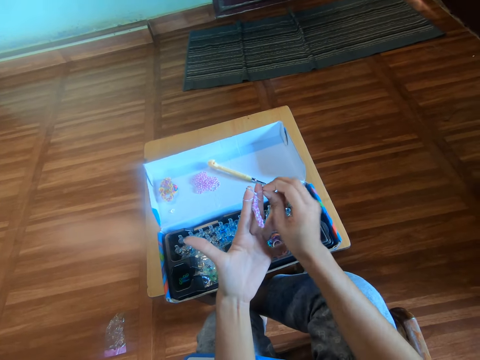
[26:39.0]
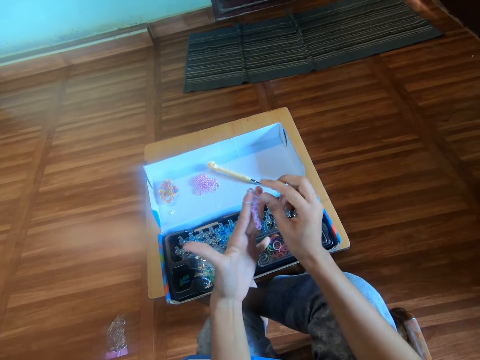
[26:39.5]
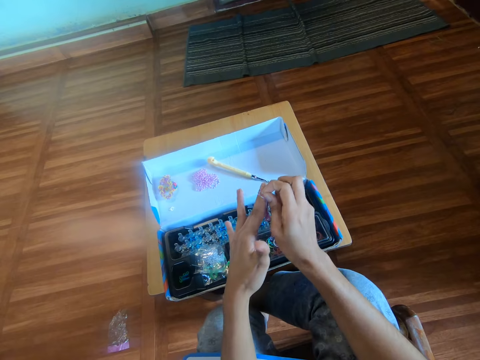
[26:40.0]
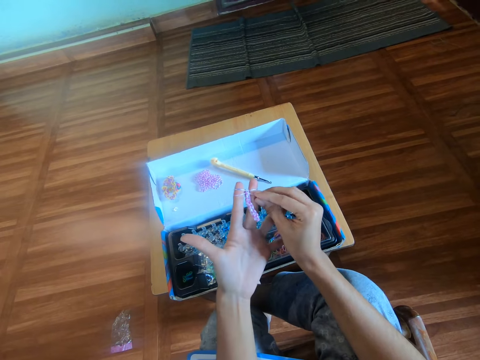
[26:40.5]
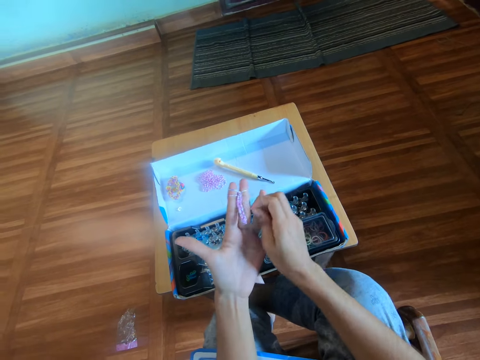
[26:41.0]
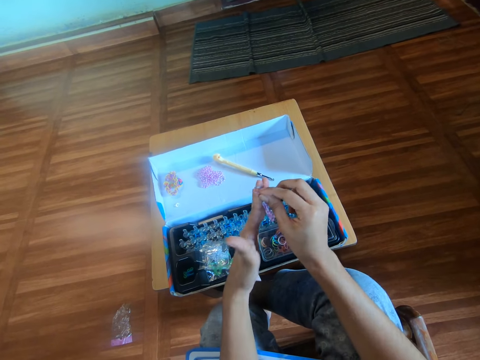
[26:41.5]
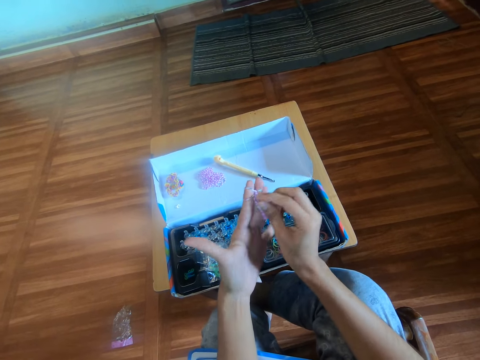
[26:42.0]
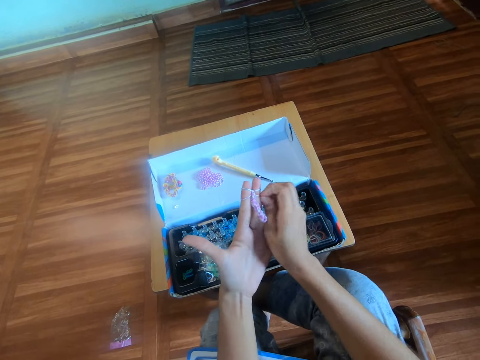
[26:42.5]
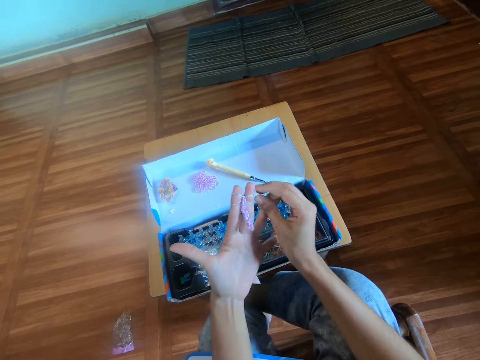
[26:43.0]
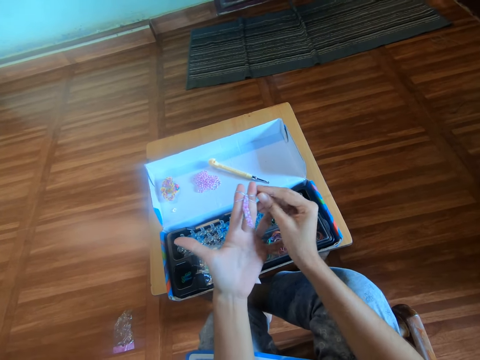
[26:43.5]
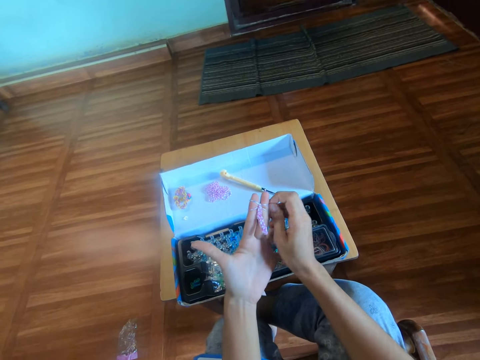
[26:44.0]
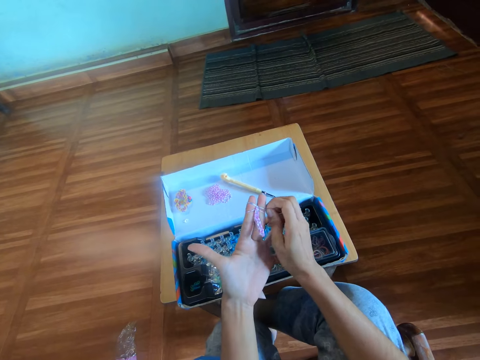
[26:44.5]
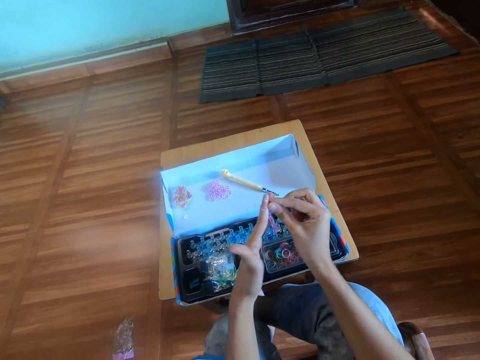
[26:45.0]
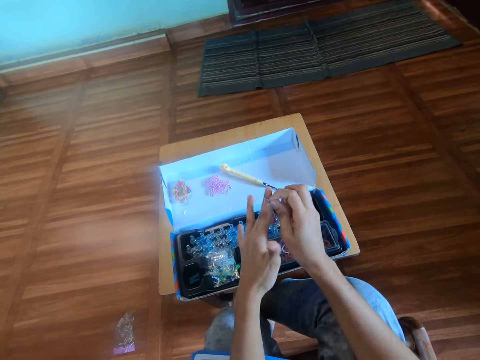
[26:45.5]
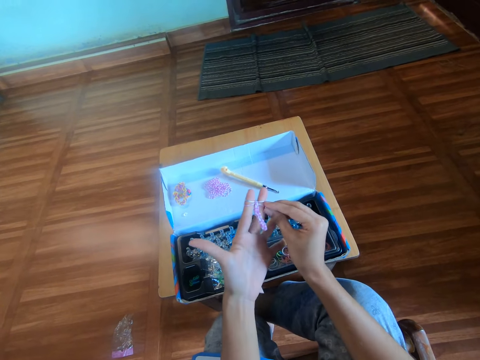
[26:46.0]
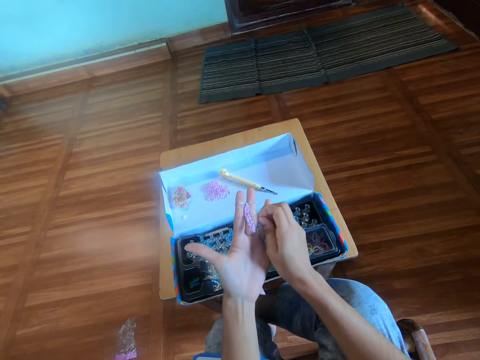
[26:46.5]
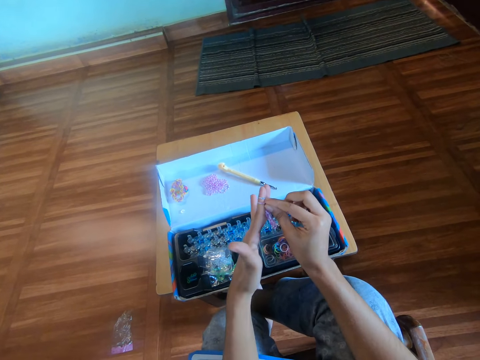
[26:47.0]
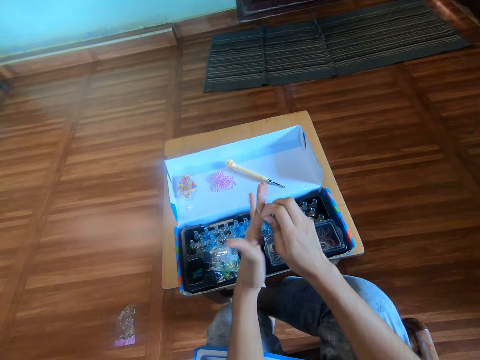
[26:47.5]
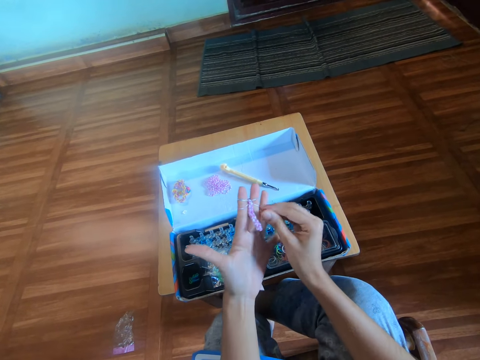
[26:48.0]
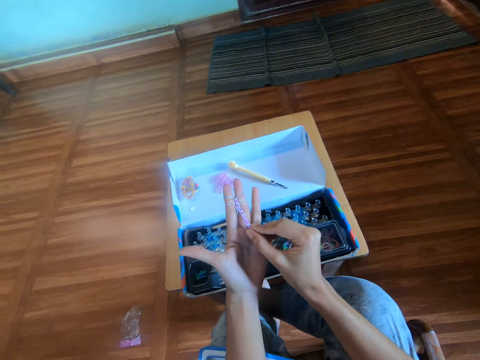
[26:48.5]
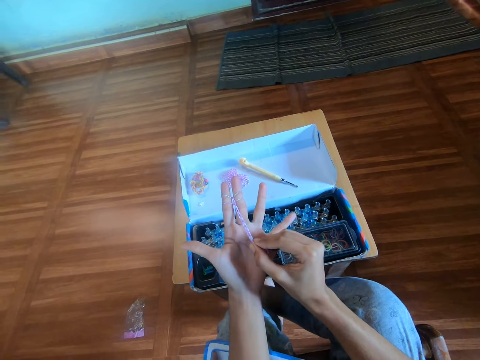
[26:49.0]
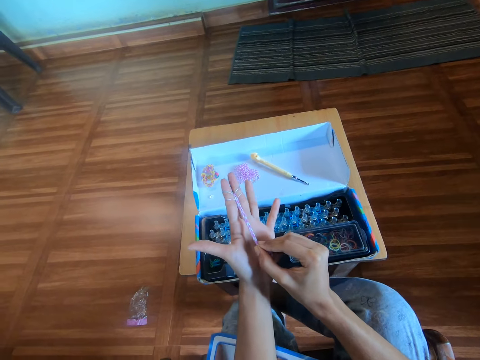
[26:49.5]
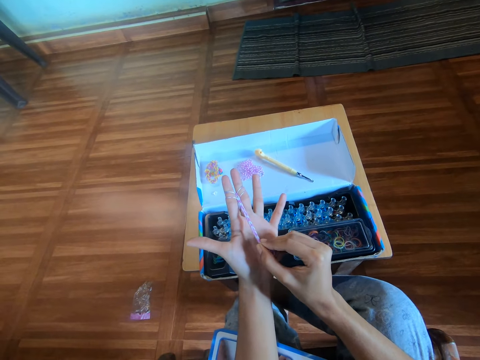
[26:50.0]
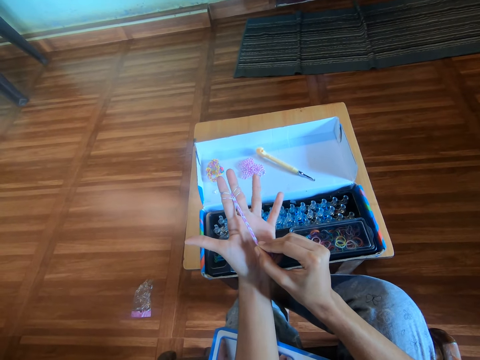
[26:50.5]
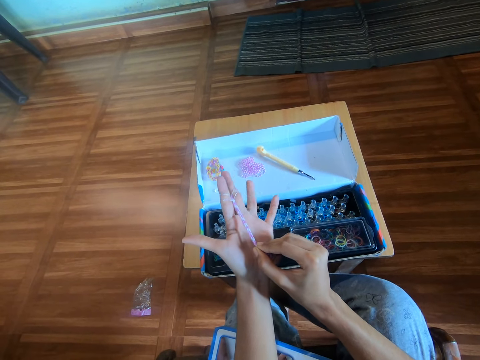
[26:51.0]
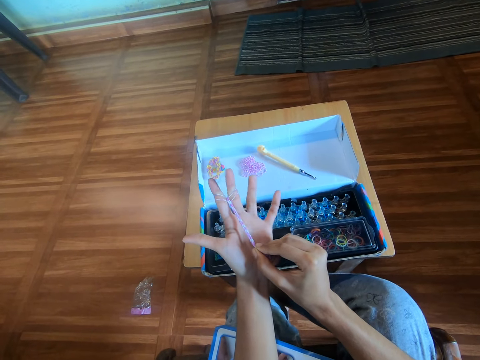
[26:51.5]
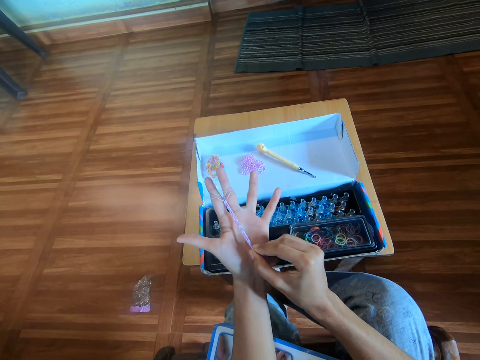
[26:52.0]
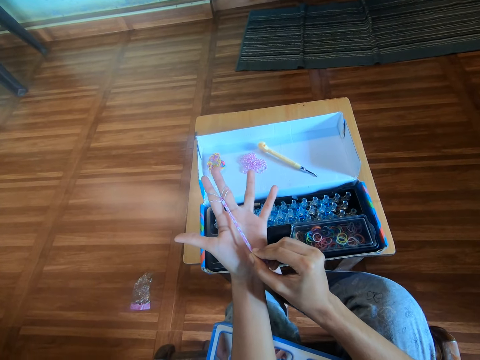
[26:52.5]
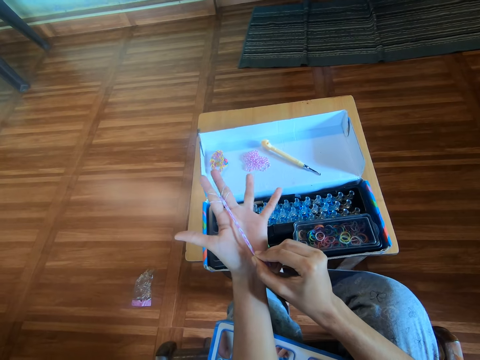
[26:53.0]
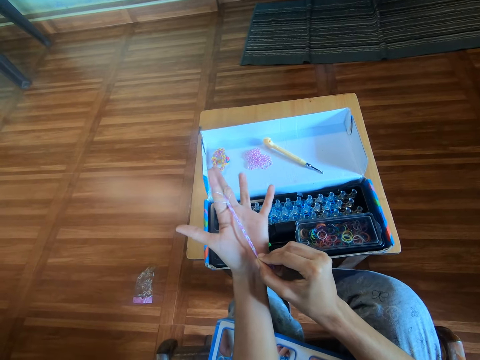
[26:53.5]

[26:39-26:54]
The camera wearer pulls the rubber band craft with her right hand.

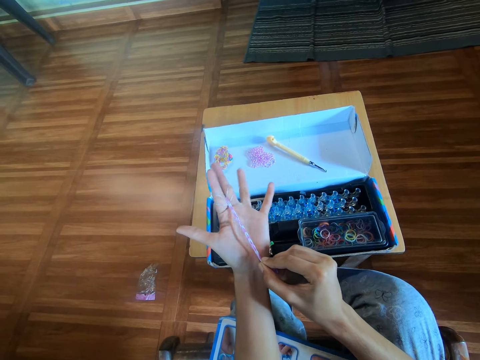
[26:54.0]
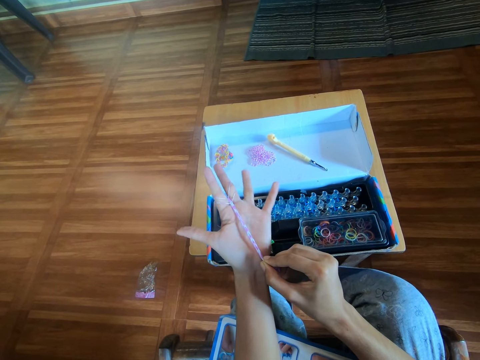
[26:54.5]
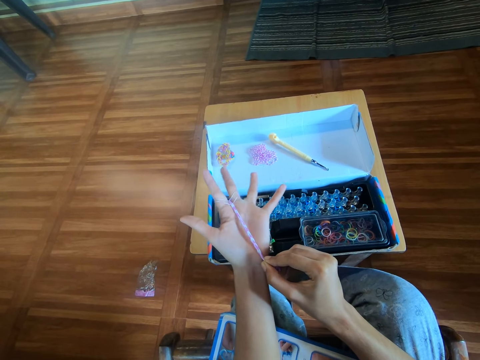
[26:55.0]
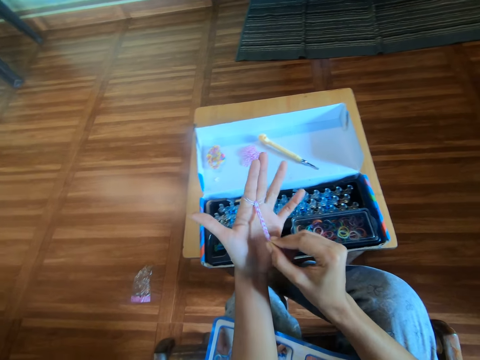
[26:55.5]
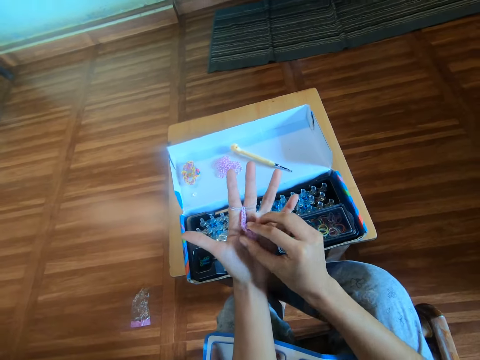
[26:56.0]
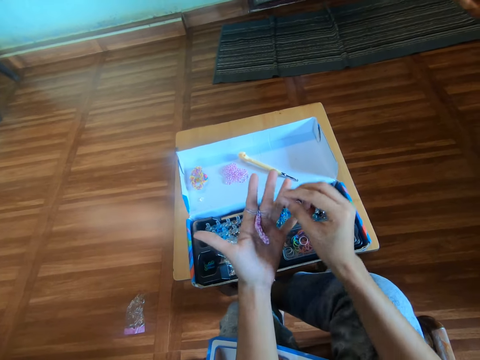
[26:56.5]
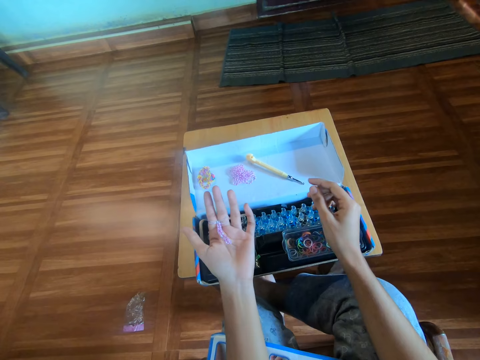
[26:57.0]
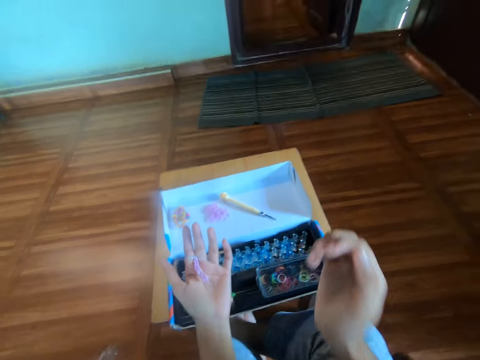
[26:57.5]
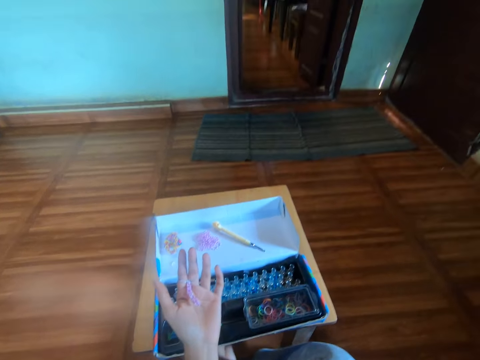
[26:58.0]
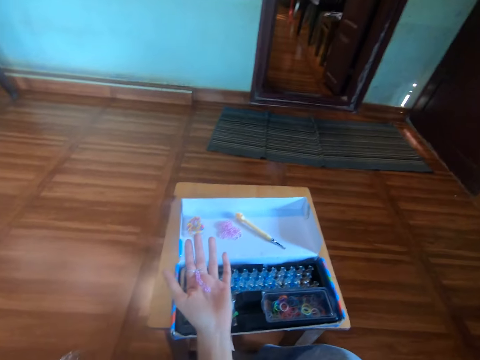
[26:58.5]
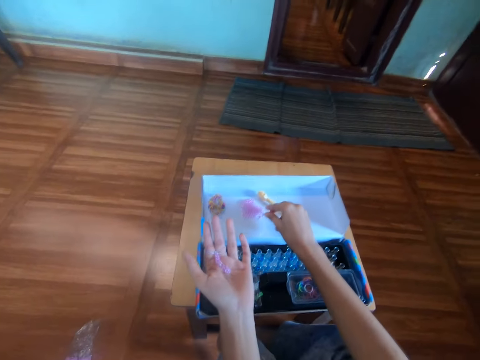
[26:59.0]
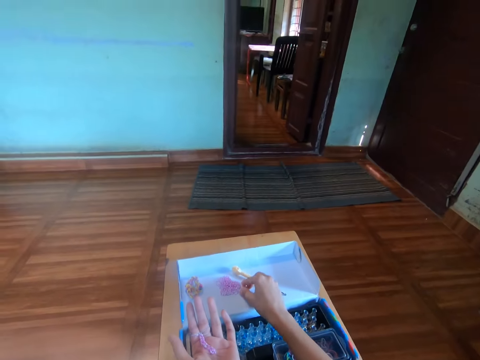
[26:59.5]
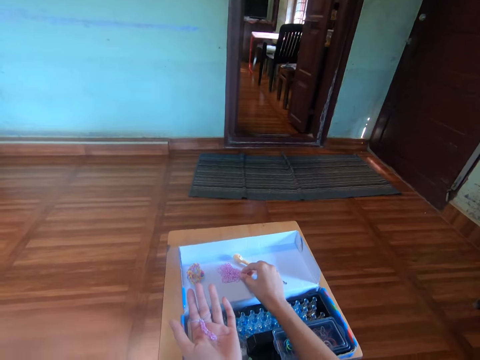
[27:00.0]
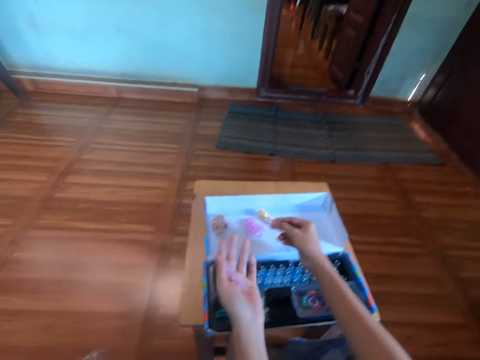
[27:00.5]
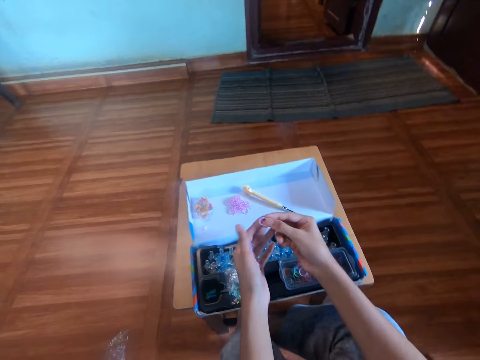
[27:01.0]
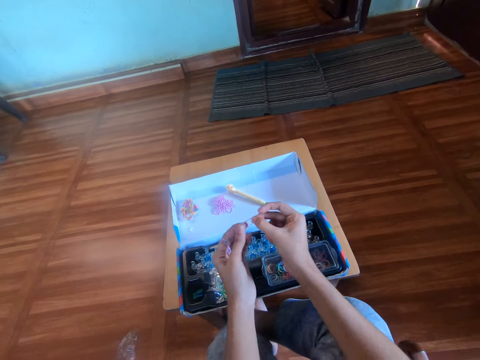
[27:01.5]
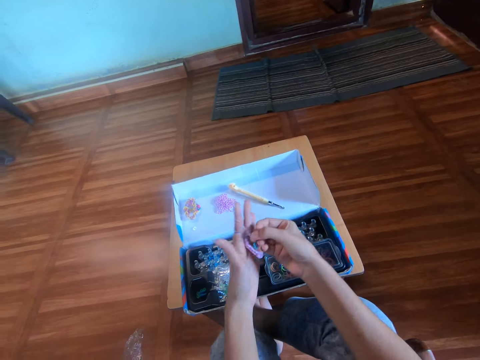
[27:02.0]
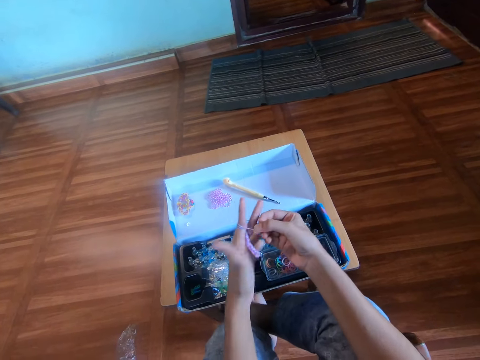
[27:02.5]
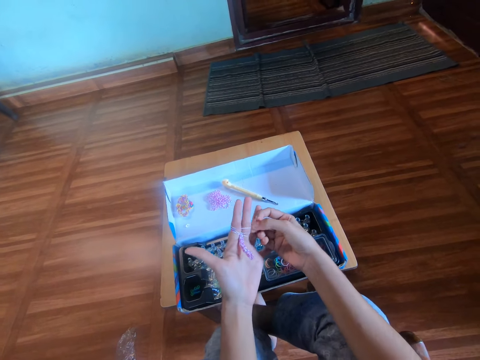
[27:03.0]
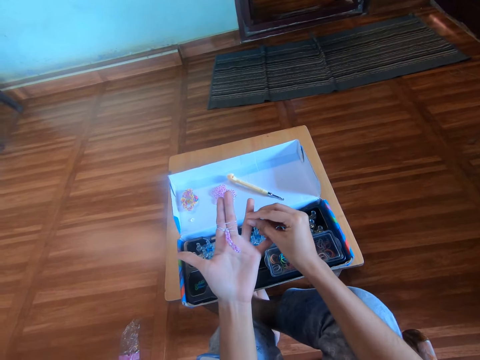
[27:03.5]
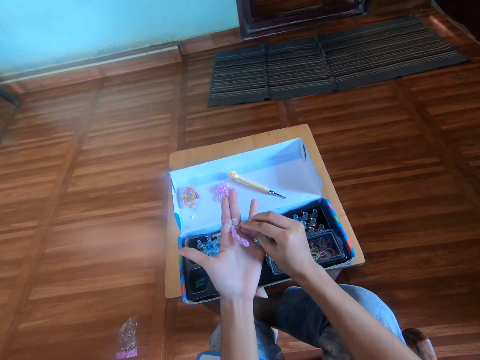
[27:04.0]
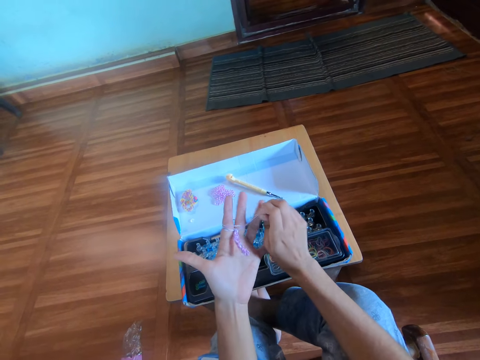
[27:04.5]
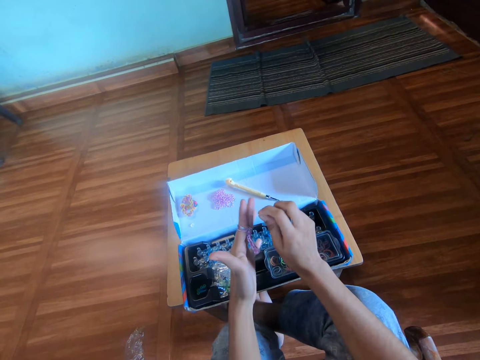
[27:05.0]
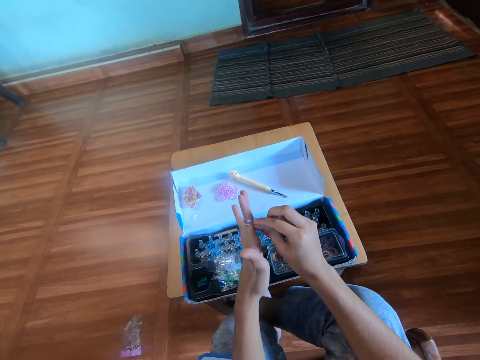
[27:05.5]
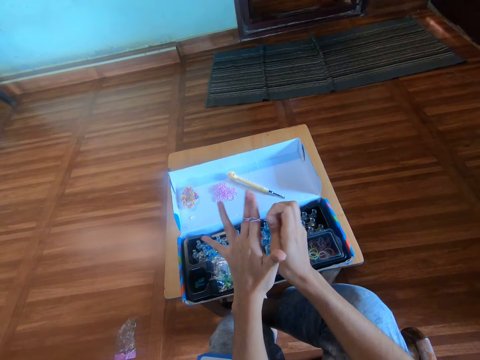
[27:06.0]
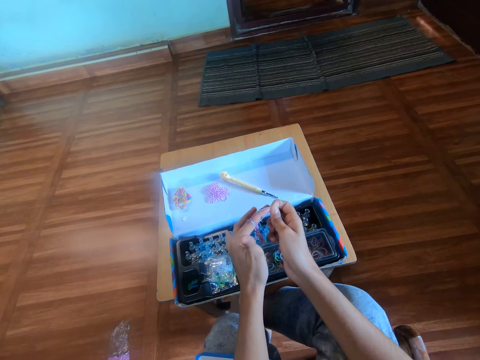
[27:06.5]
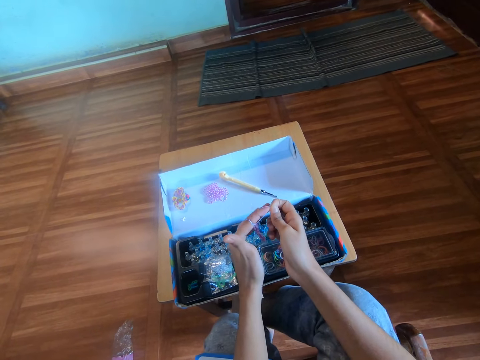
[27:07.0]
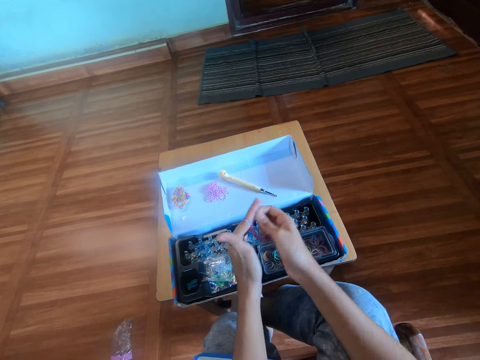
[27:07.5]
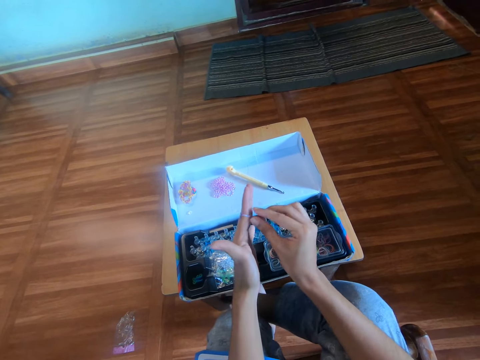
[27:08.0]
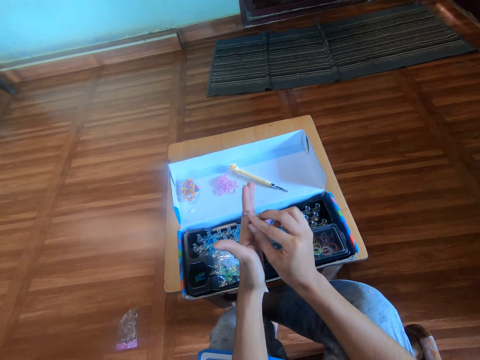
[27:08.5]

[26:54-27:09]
The camera wearer looks at the rubber band pattern on the right hand. She lifts the right hand. She touches her nose with her right hand. She picks a rubber band from the carton box with her right hand. She wears the rubber band around her right hand. She makes the rubber band pattern. She crafts the rubber band with her right hand.
